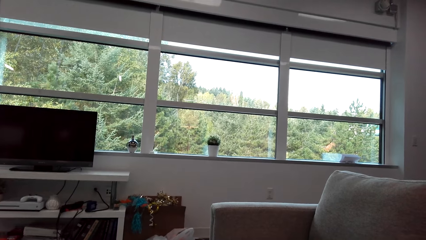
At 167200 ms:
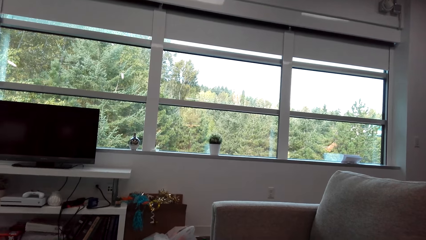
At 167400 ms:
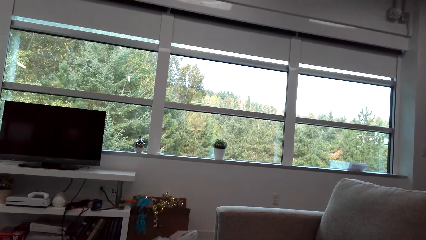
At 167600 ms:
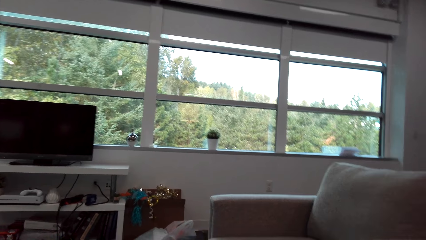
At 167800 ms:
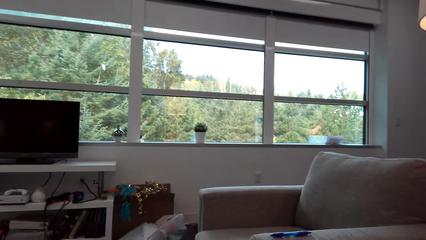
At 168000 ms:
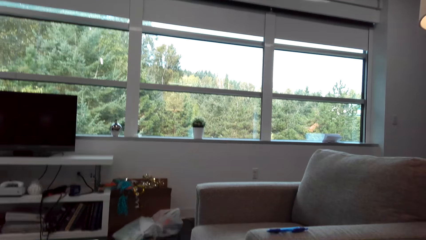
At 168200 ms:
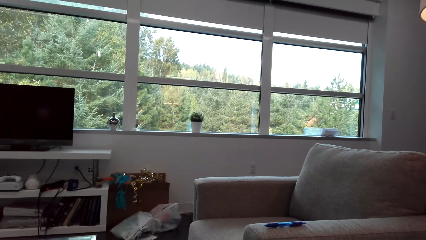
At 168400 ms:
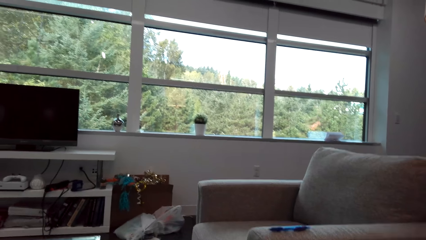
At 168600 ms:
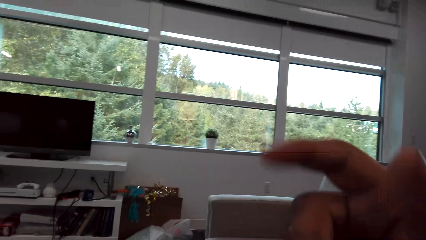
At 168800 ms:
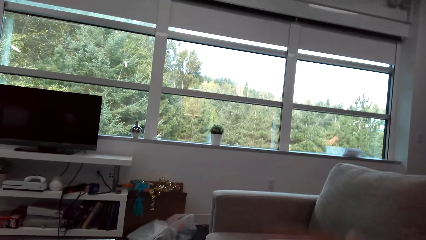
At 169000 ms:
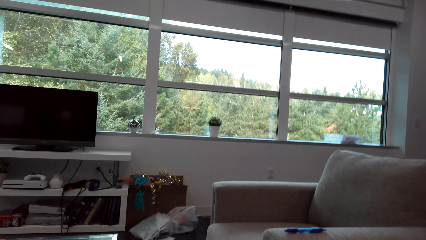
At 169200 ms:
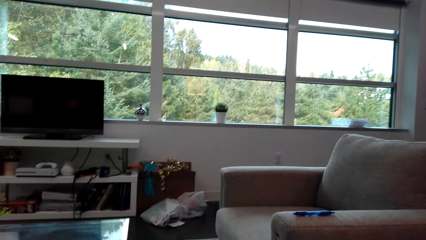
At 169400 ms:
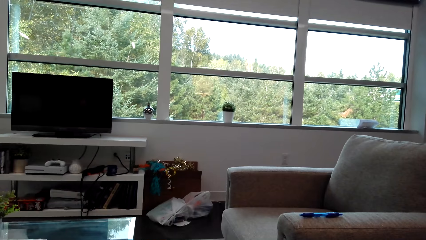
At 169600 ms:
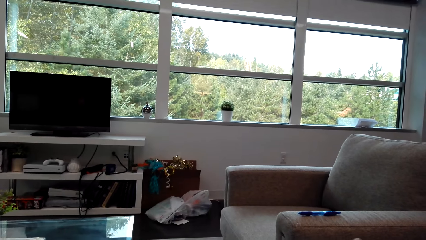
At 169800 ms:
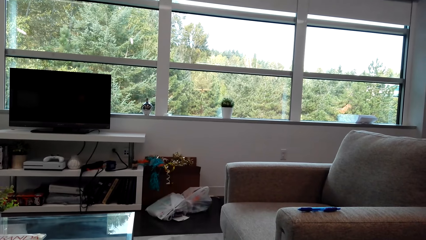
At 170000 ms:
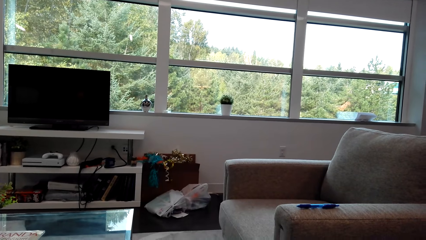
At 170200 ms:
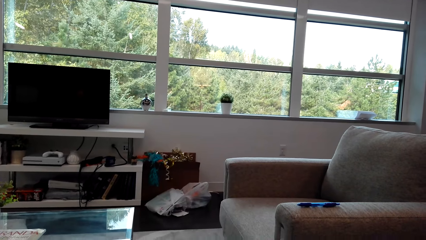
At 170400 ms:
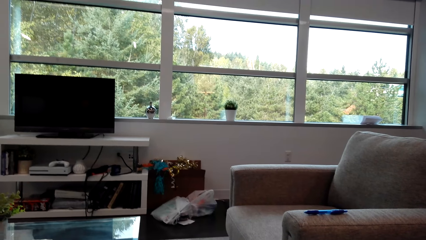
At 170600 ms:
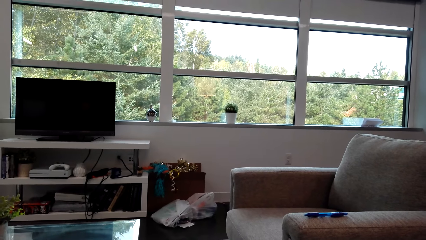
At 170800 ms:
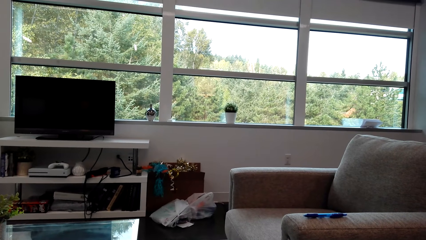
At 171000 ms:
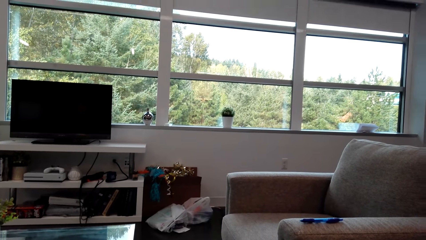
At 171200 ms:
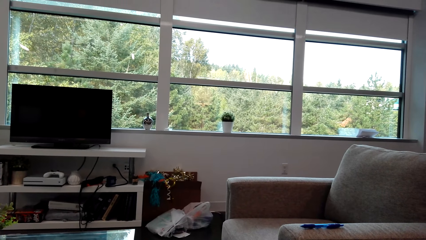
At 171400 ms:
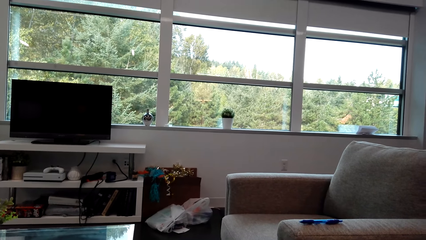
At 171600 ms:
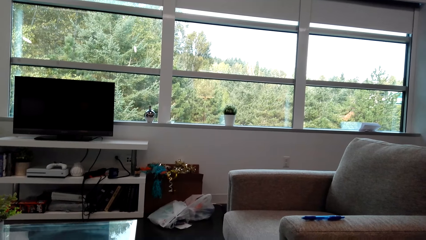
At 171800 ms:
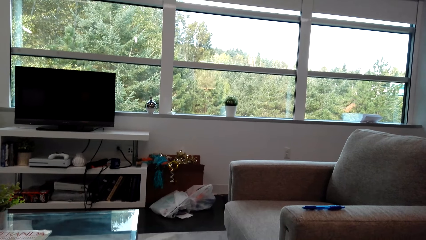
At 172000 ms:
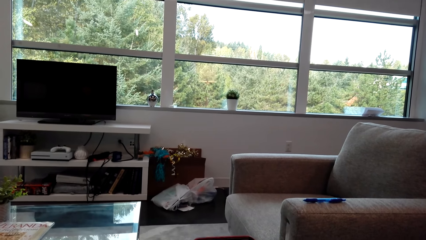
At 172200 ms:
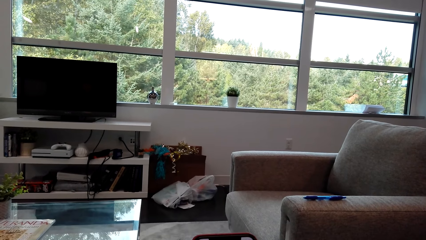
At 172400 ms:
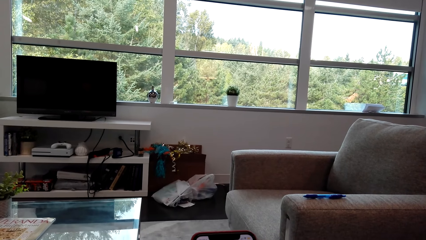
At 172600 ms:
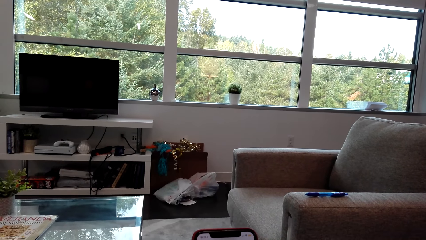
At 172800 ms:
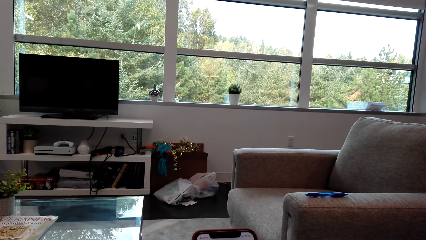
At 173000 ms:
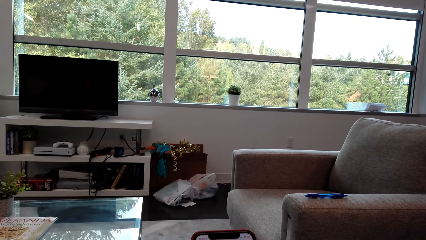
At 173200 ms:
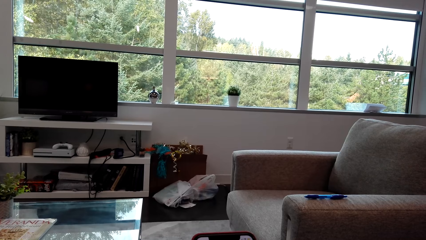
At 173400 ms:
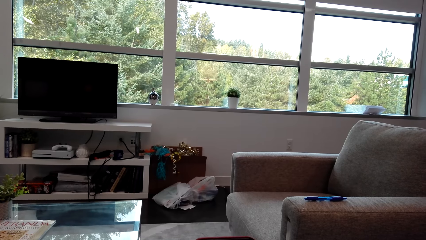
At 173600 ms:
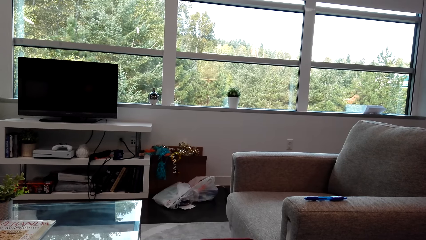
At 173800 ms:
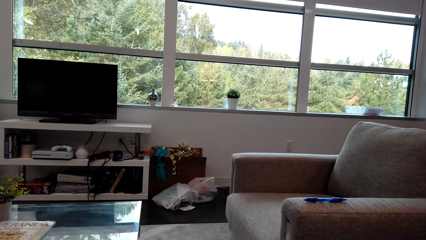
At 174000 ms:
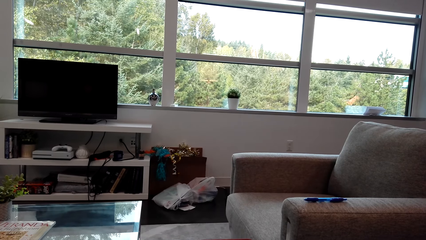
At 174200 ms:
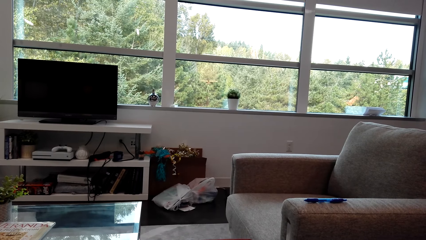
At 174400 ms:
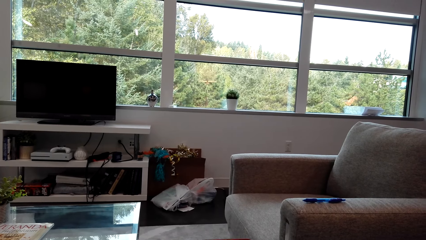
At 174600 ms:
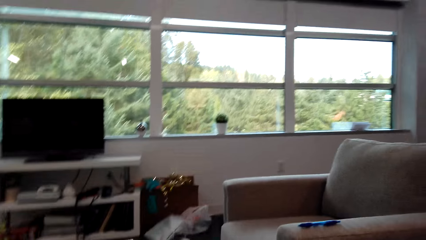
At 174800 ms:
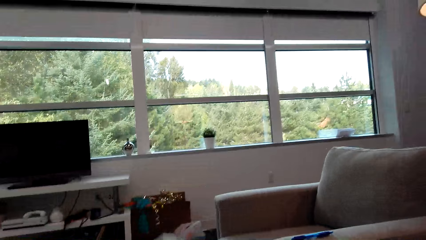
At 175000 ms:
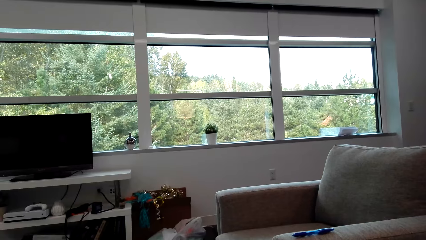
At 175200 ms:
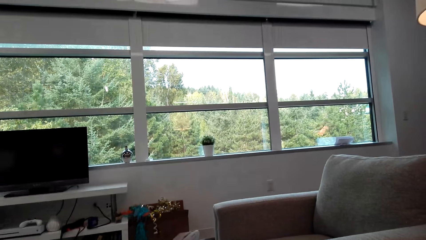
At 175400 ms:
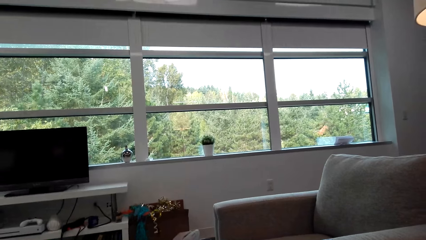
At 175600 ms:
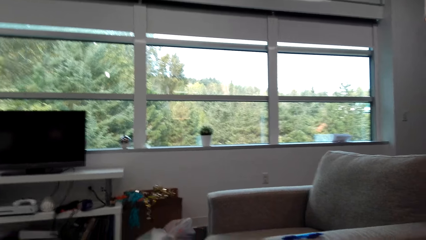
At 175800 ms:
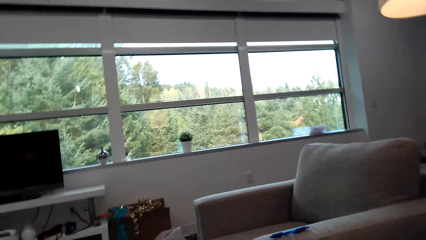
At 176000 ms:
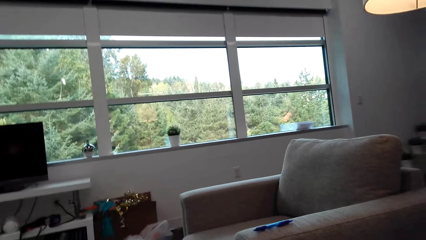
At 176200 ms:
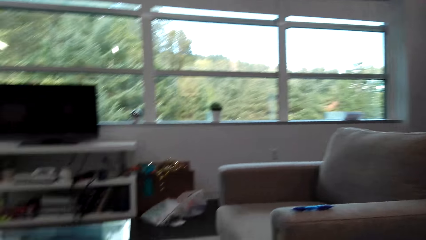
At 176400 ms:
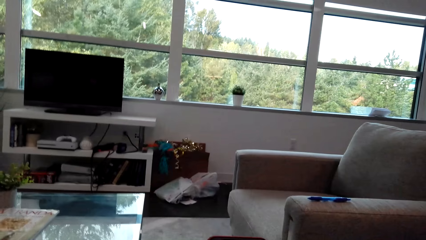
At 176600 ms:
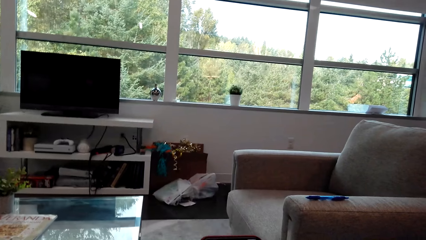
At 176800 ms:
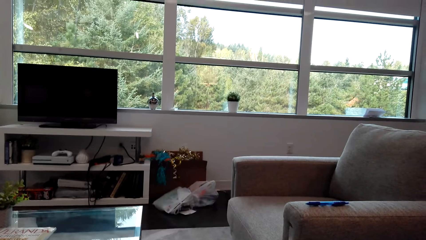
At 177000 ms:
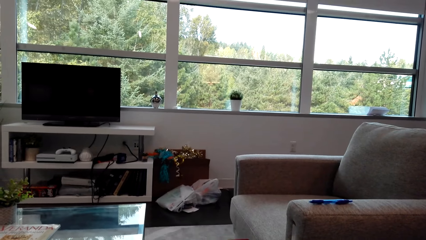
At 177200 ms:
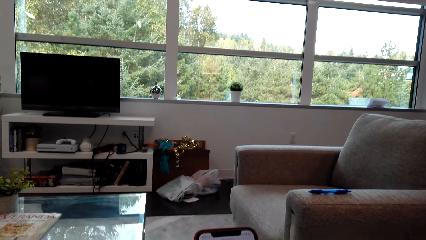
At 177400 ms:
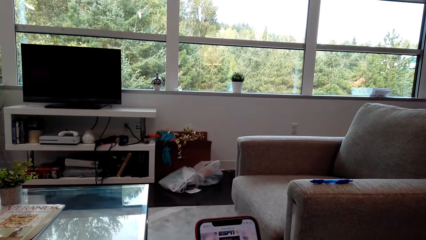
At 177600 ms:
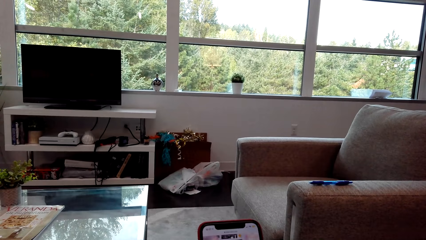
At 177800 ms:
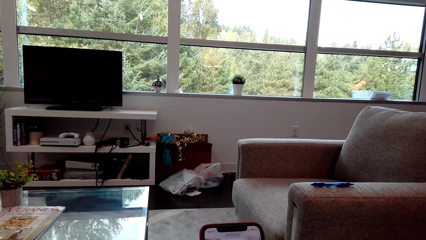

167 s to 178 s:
The camera wearer holds the phone.

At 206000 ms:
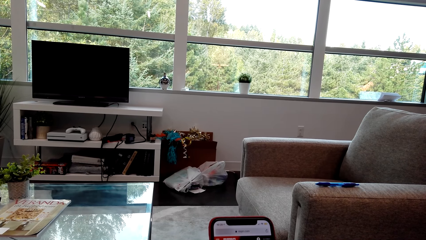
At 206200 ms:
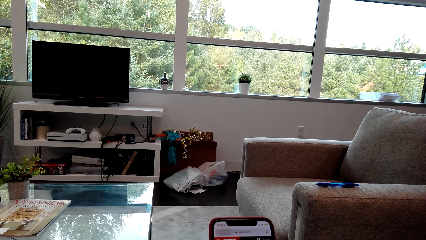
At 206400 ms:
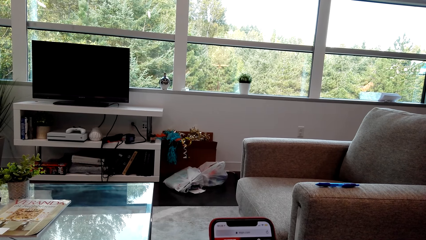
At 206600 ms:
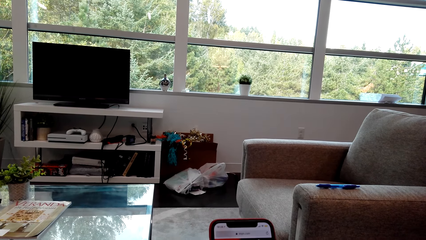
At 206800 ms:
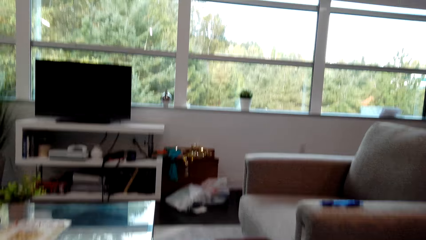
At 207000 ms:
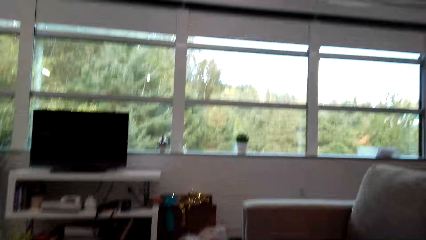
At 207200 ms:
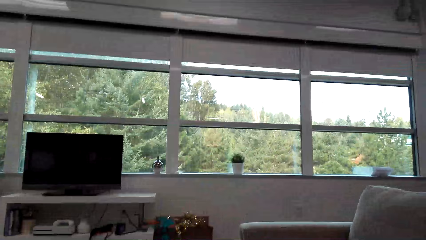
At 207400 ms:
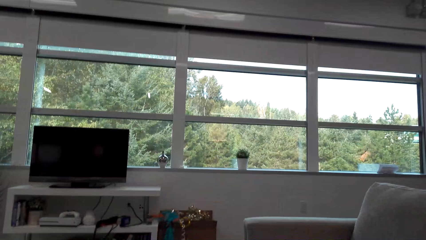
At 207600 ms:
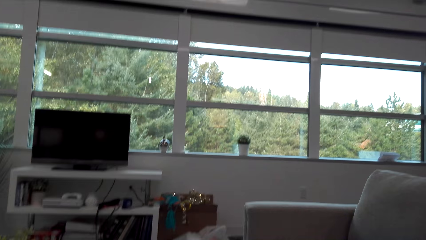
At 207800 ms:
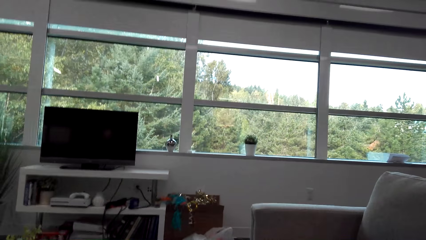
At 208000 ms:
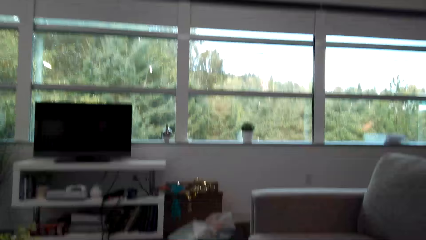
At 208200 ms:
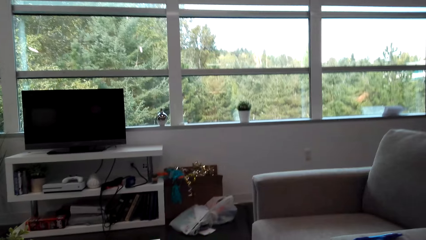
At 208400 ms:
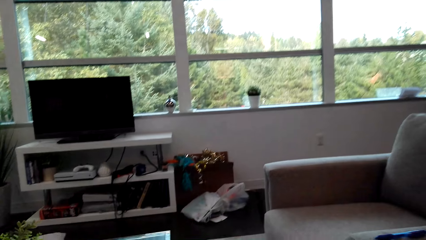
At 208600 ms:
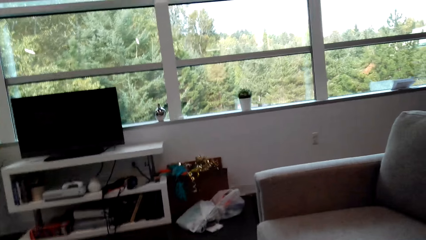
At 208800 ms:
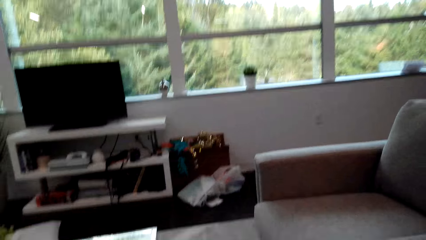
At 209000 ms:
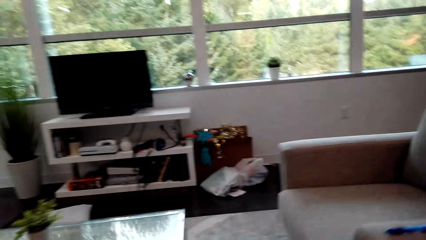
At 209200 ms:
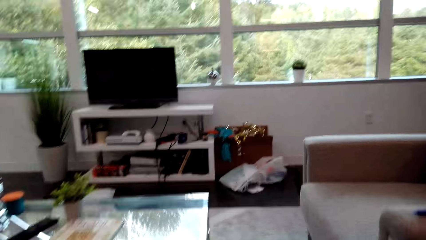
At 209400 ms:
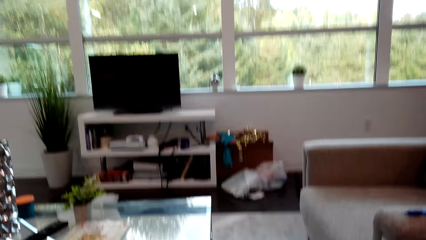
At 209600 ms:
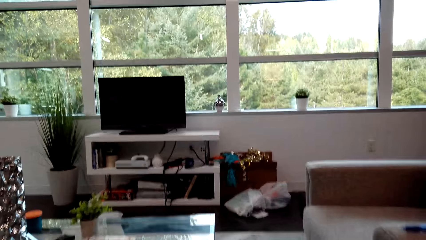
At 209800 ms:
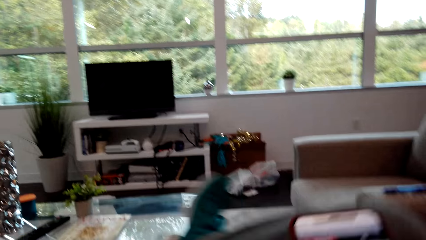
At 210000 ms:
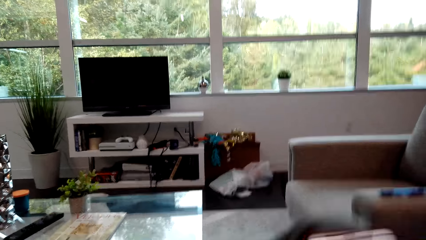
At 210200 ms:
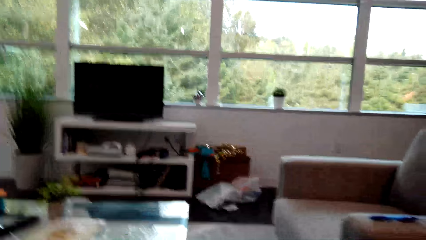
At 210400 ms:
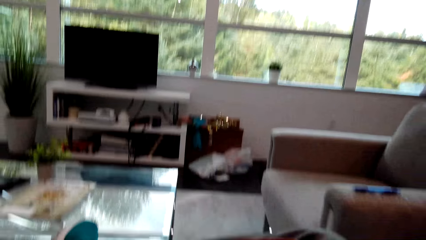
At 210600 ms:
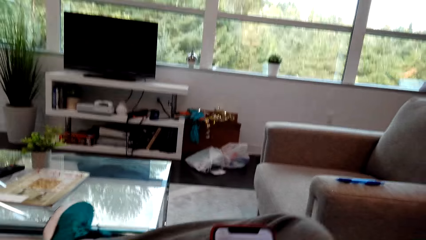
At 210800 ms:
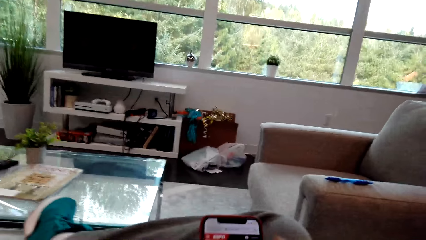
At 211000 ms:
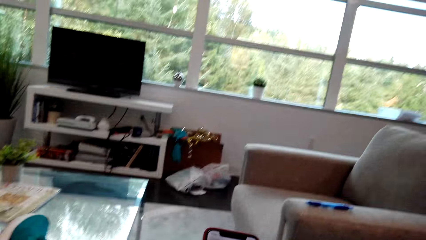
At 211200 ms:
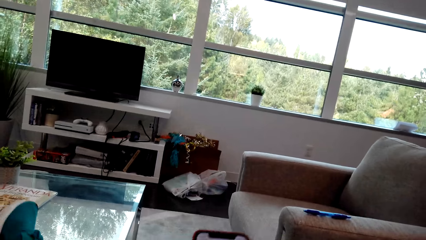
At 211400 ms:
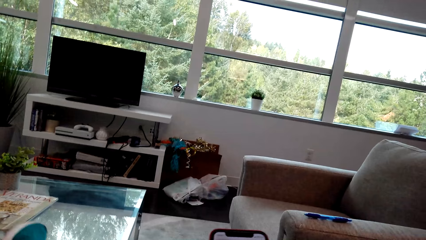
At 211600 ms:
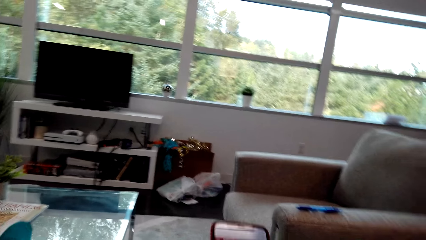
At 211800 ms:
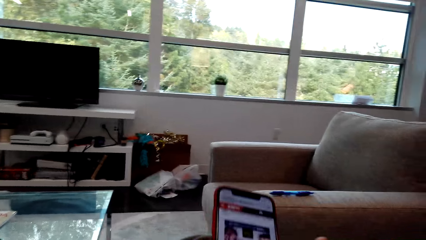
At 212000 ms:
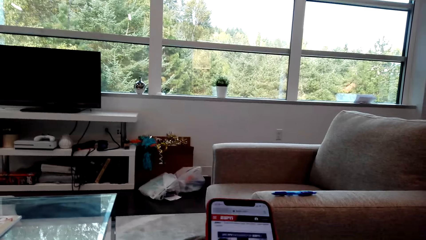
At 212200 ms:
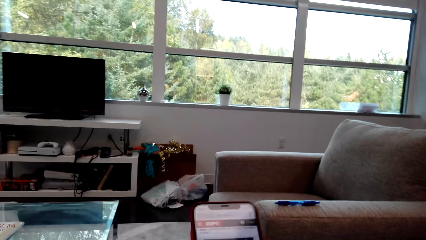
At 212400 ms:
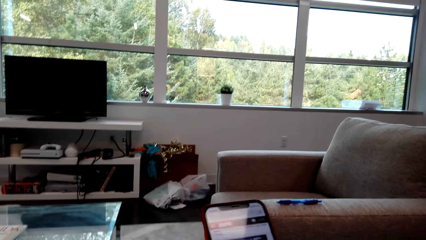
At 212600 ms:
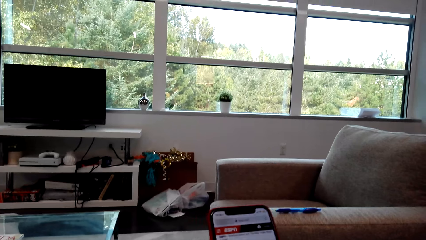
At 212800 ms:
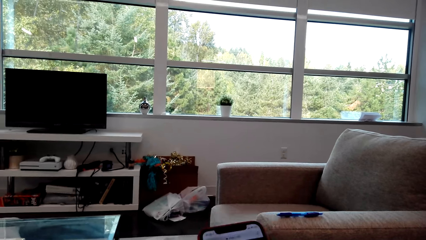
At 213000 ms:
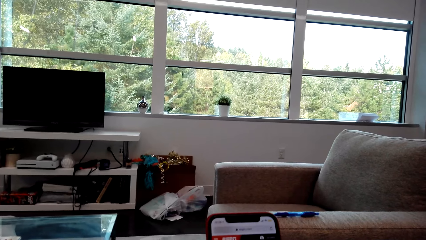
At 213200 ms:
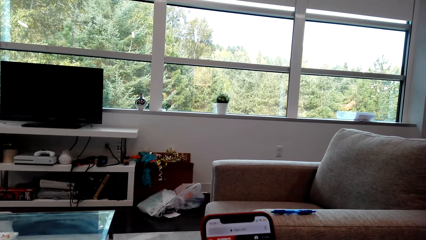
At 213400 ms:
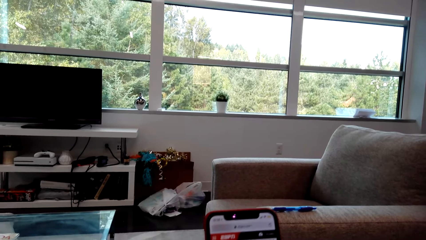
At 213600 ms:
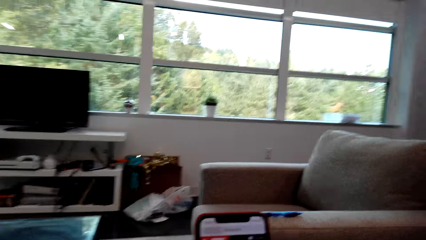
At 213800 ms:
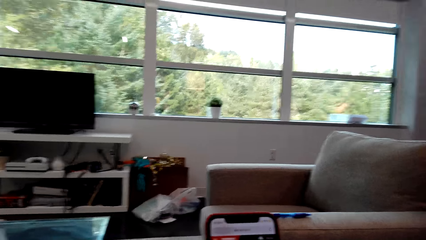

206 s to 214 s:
The camera wearer looks at the window panes. They hold the phone.
